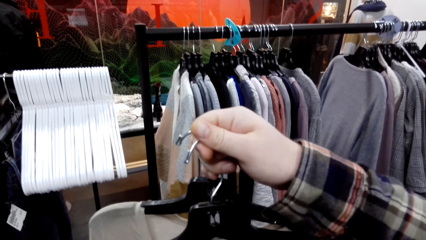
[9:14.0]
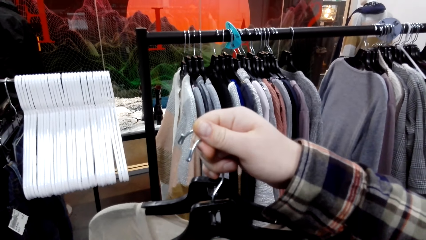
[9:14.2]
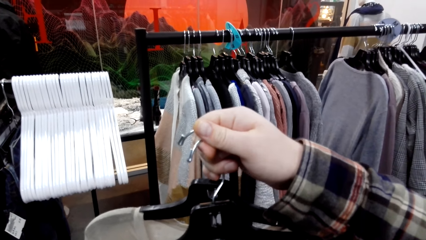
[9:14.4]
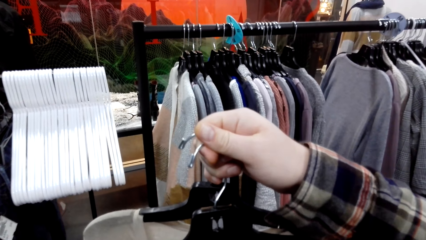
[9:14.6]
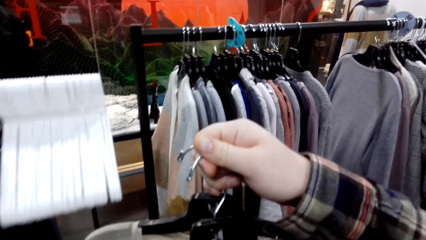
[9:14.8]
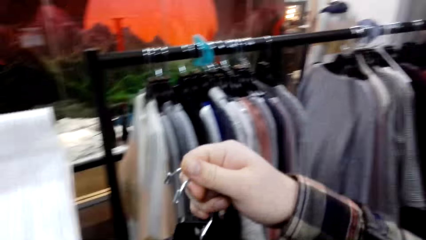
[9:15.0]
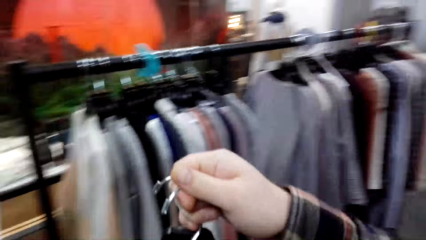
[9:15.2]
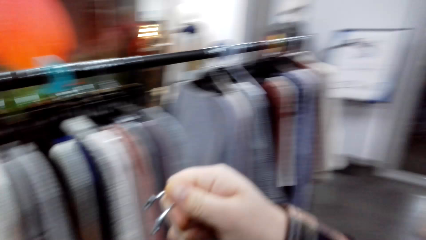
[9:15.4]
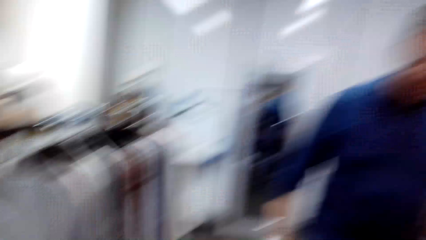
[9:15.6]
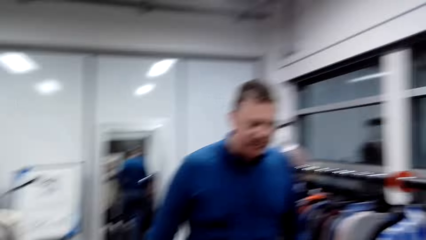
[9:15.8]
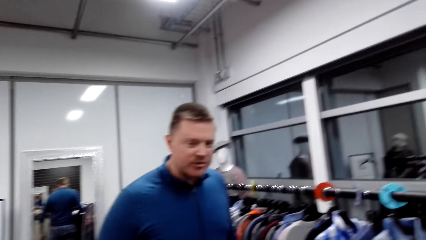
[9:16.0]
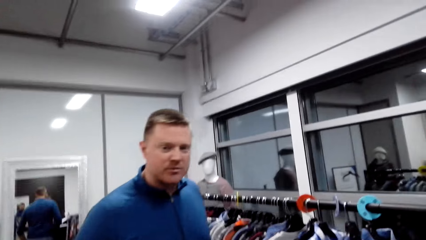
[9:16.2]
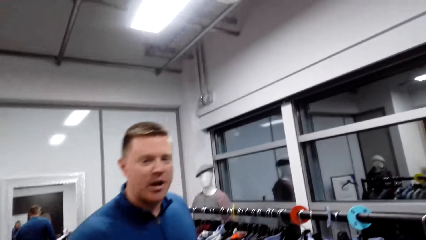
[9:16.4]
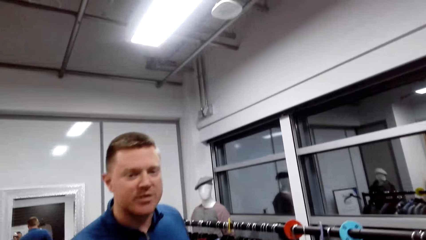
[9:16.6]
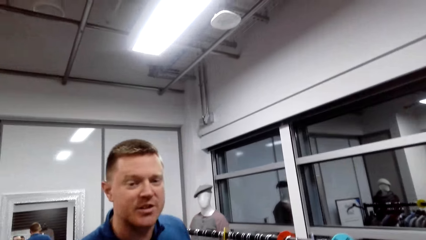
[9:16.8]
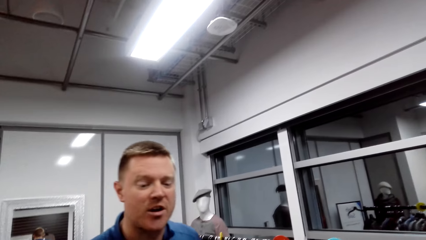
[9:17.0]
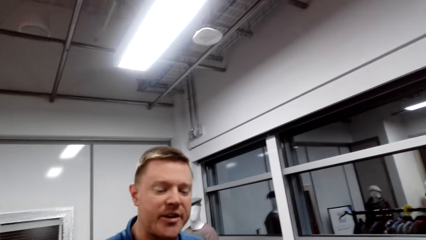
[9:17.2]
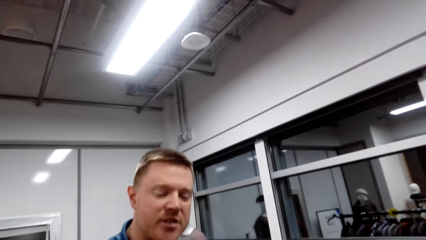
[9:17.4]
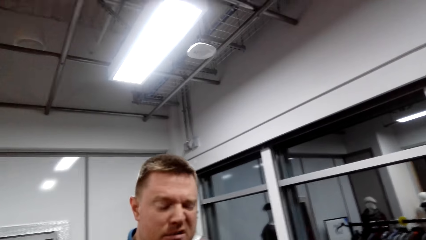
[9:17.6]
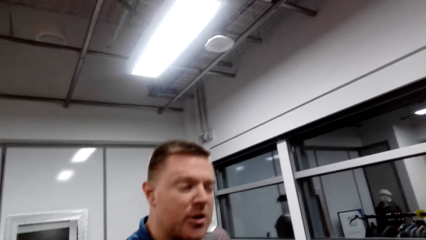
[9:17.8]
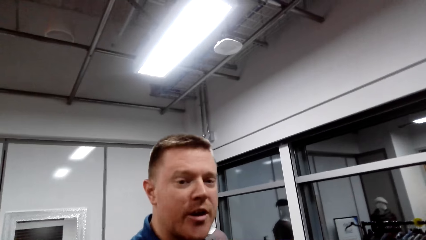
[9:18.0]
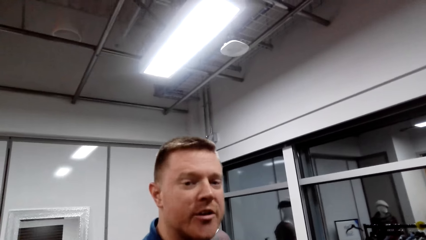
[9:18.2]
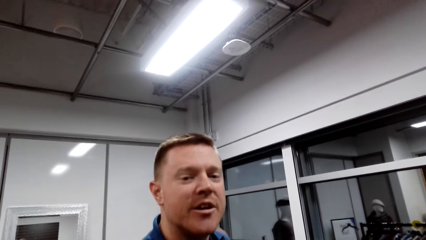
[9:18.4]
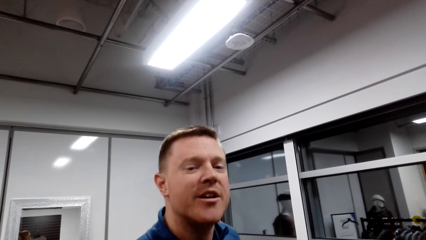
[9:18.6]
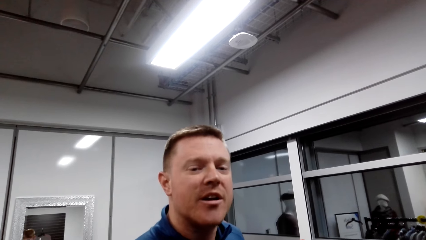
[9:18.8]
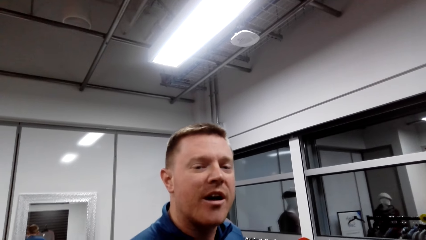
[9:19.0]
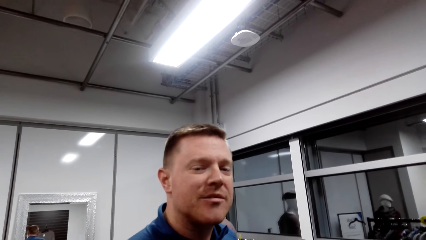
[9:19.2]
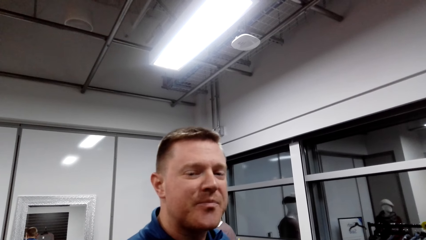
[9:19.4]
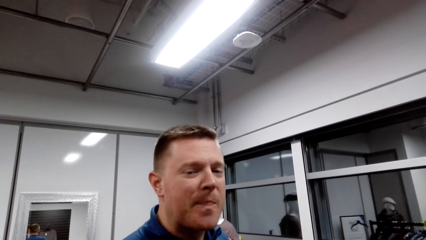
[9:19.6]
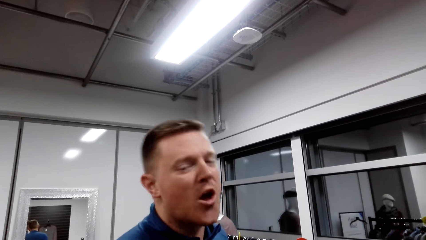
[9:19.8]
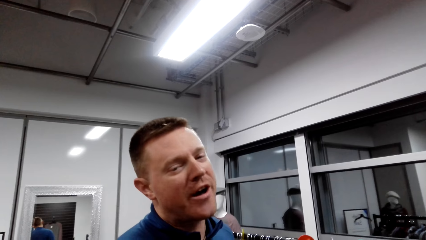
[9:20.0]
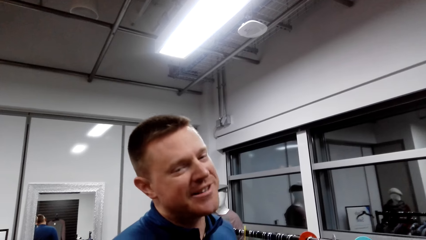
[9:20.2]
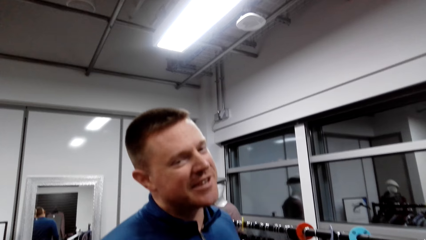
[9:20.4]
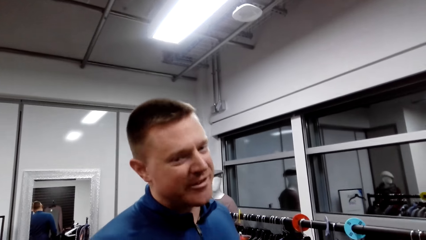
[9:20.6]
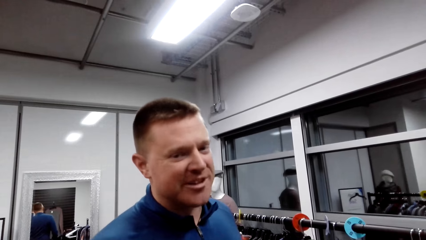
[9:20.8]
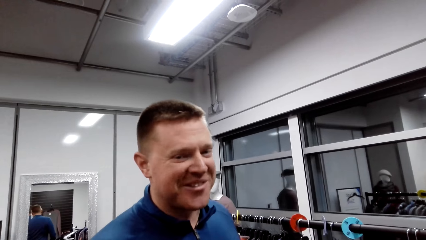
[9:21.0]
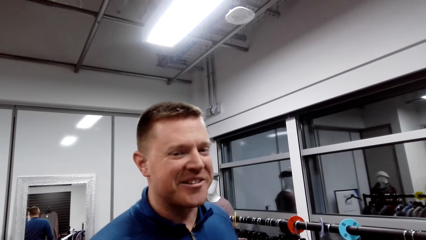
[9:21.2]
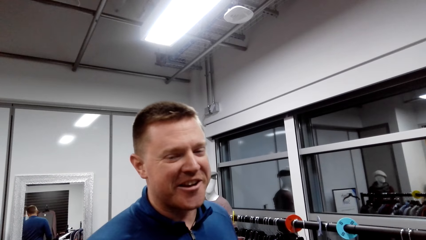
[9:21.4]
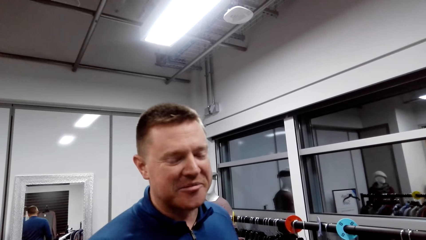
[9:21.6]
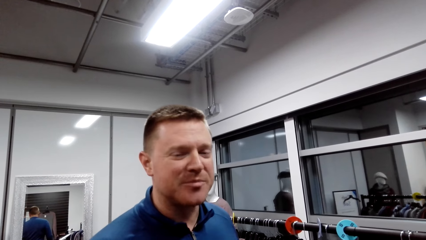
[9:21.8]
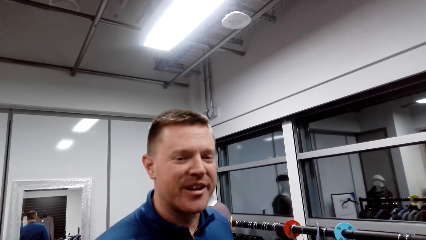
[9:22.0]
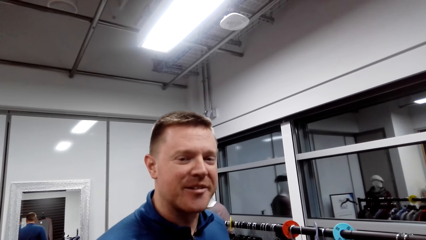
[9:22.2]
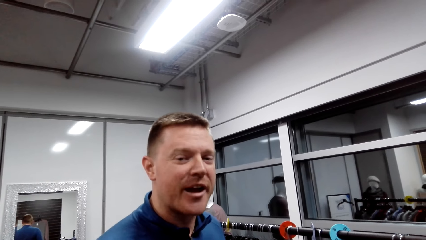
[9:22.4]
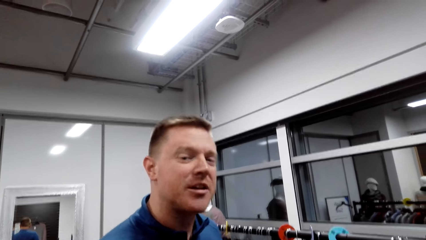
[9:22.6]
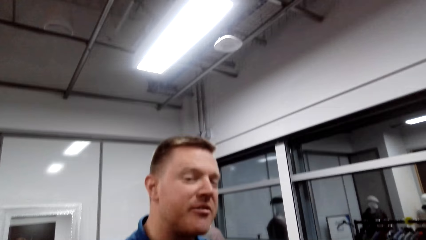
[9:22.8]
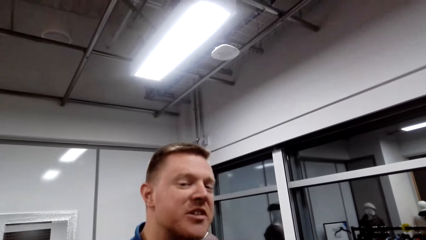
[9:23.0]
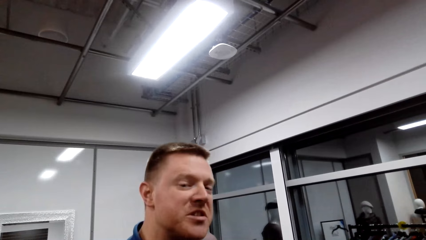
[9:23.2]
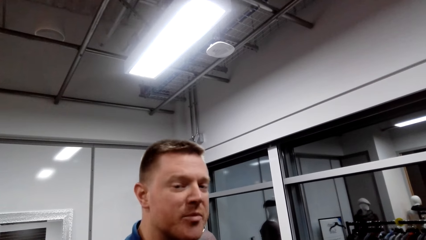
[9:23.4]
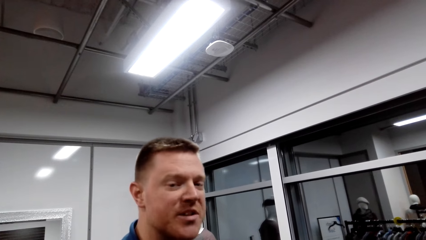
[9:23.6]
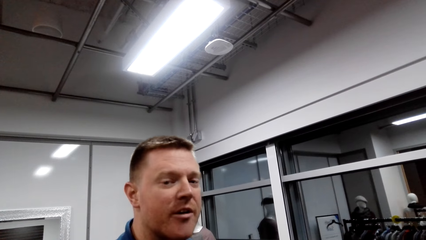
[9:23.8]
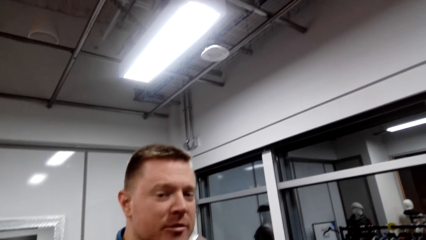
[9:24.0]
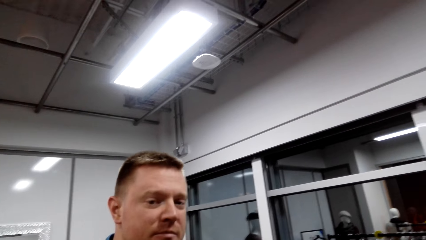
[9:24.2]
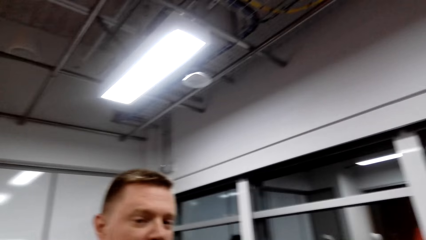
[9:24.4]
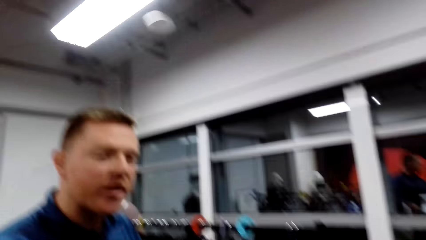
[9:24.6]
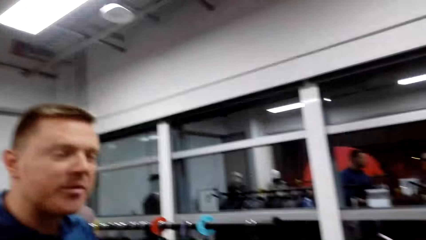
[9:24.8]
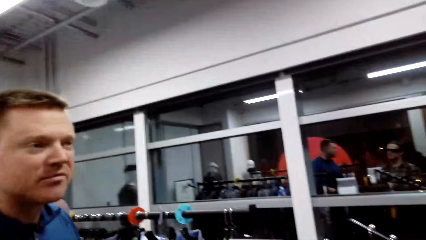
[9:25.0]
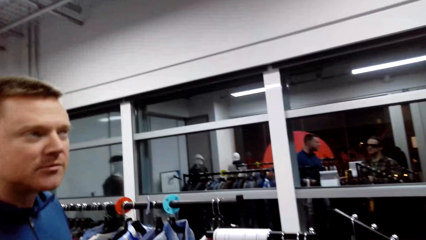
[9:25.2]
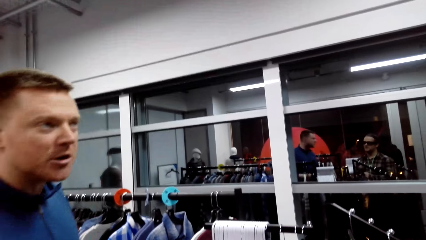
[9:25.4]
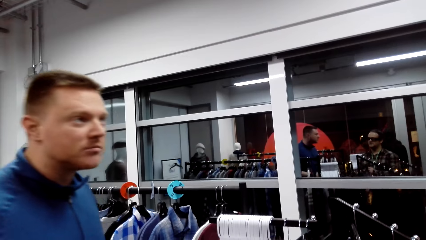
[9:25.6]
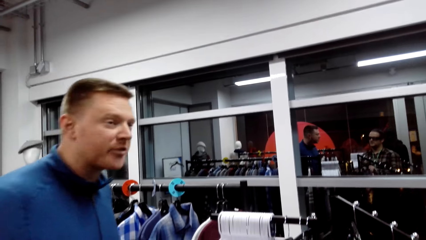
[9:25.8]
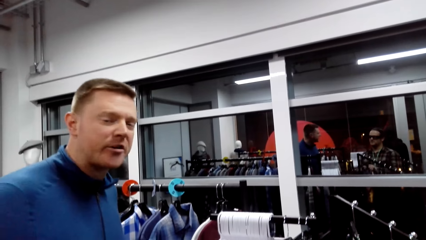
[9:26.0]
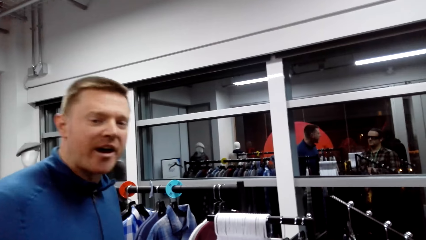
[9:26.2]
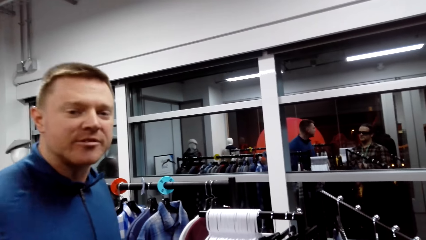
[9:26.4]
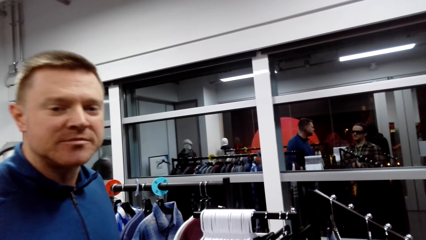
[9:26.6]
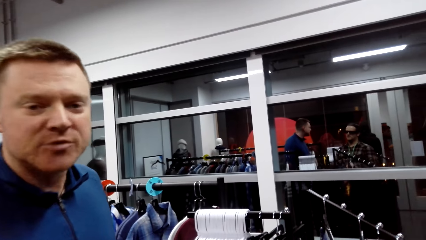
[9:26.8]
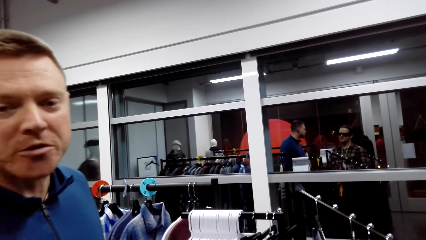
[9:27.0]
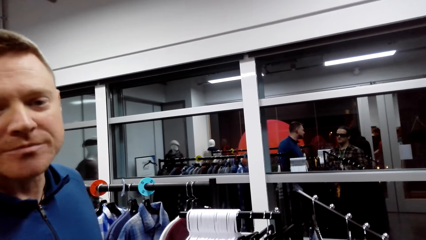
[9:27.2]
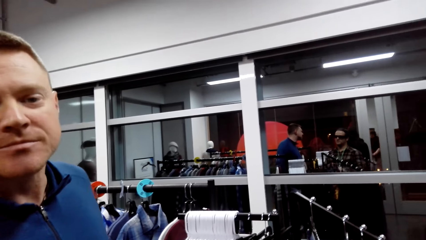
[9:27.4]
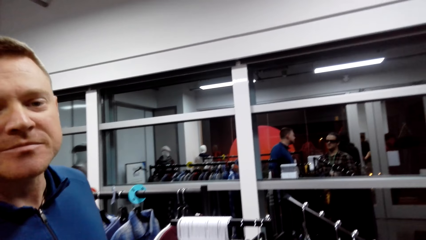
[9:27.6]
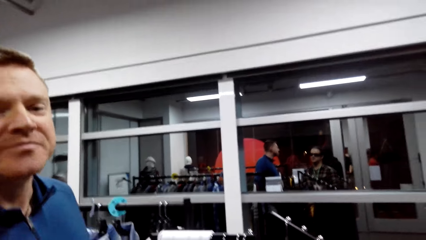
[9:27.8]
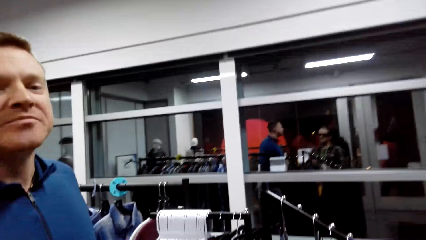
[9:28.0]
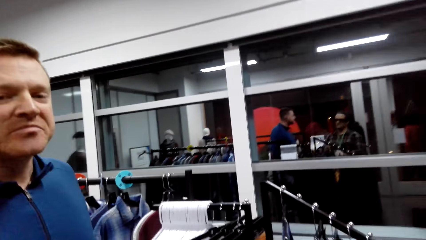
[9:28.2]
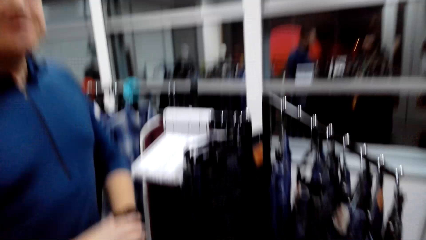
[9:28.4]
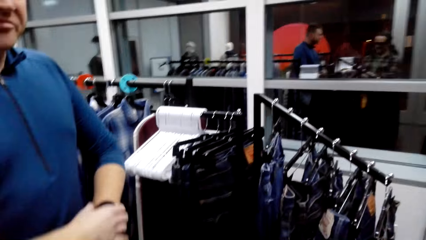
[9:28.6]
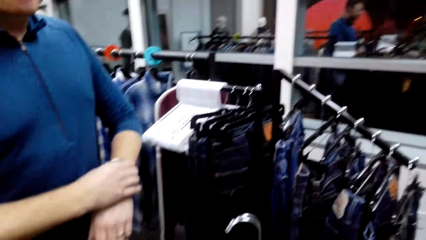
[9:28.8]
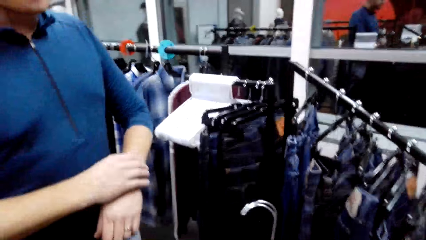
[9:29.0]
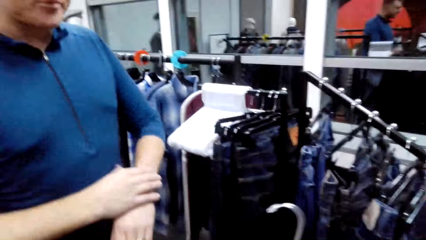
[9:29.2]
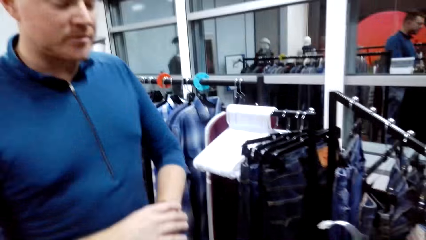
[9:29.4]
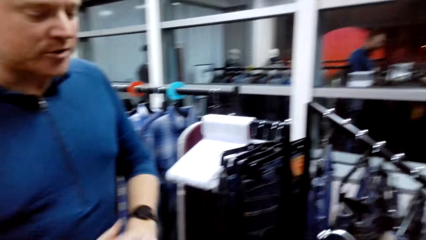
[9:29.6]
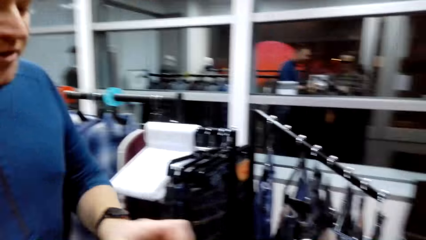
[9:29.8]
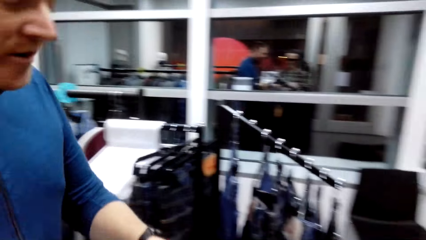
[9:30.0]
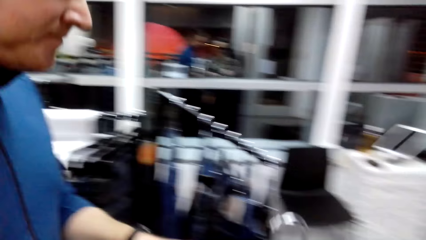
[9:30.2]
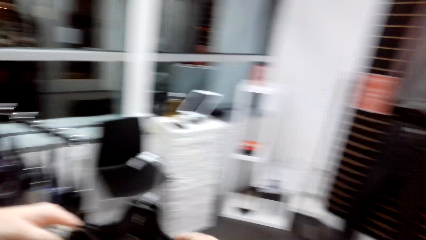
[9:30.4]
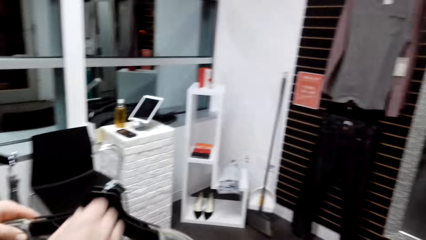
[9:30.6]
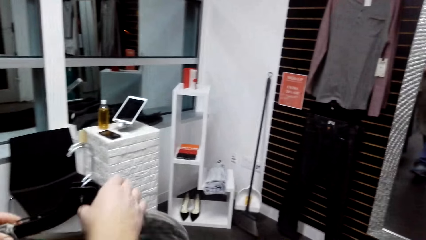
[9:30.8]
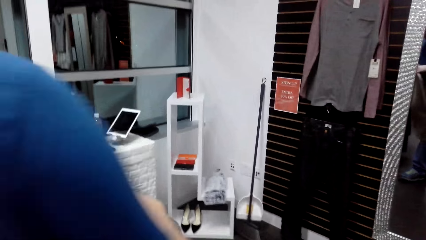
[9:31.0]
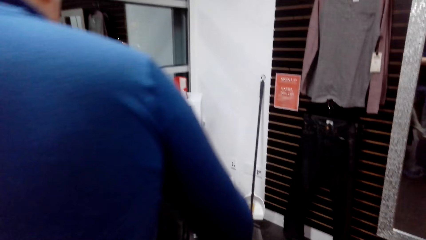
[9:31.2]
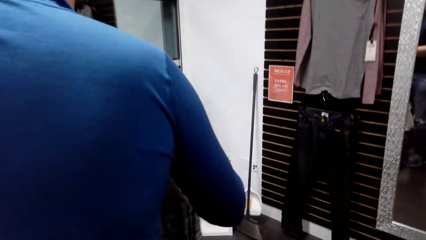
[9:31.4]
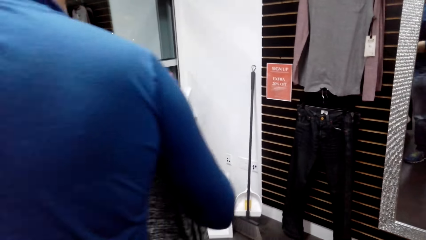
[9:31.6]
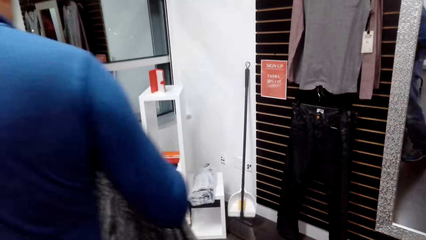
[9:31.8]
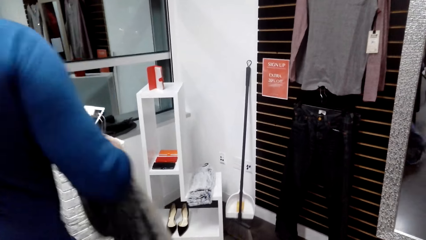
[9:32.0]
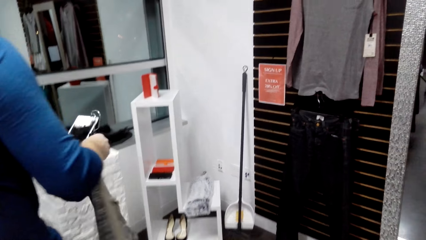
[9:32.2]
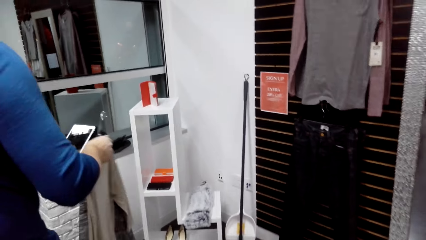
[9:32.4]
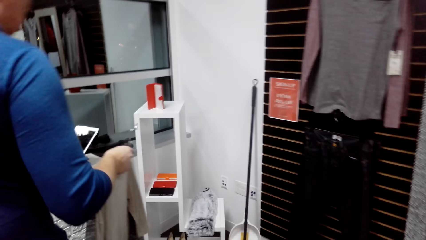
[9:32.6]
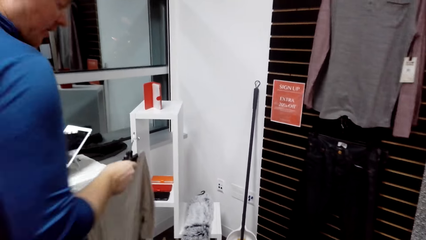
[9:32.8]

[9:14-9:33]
A man responds to the camera wearer. The camera wearer looks around and talks with the man. They walk alongside the man in the store.
